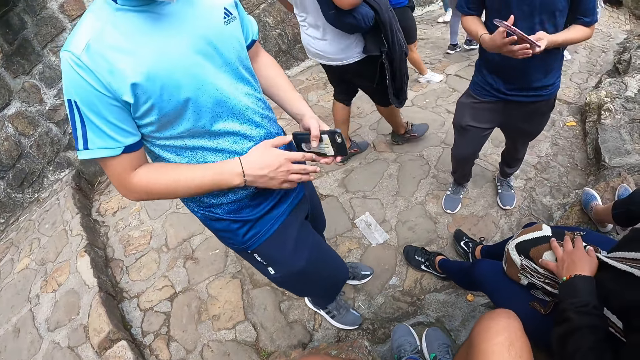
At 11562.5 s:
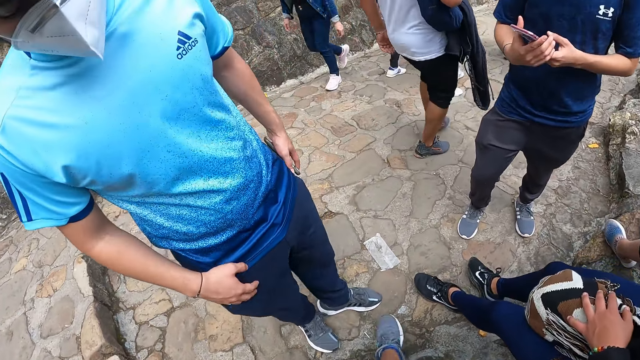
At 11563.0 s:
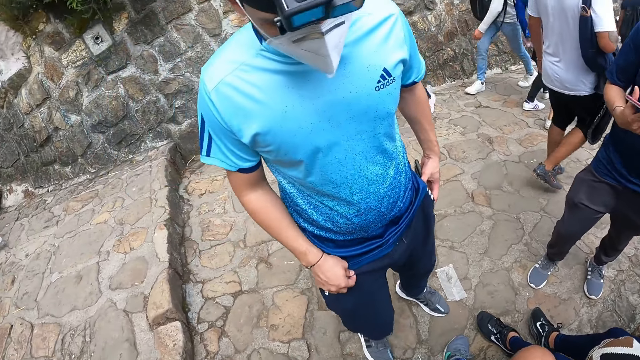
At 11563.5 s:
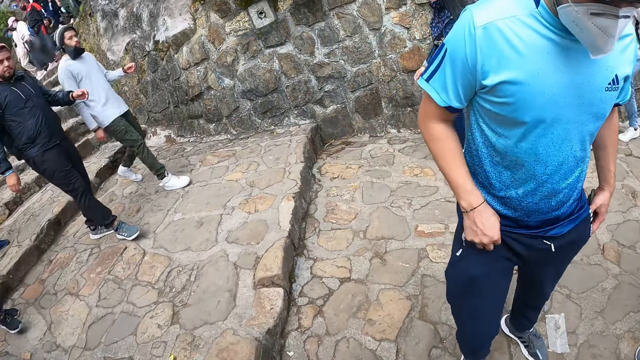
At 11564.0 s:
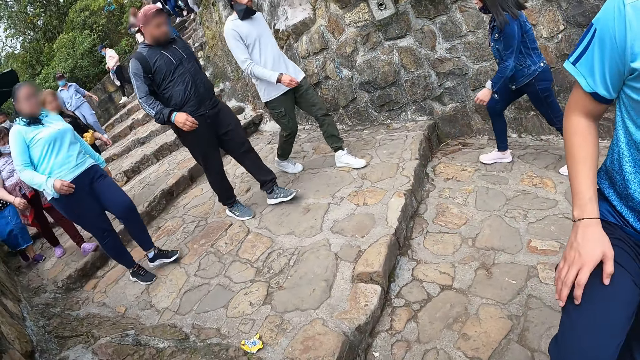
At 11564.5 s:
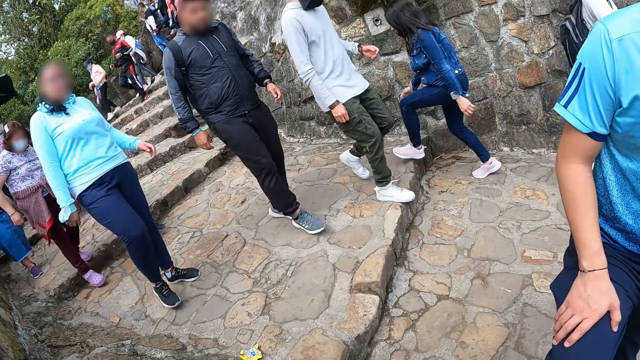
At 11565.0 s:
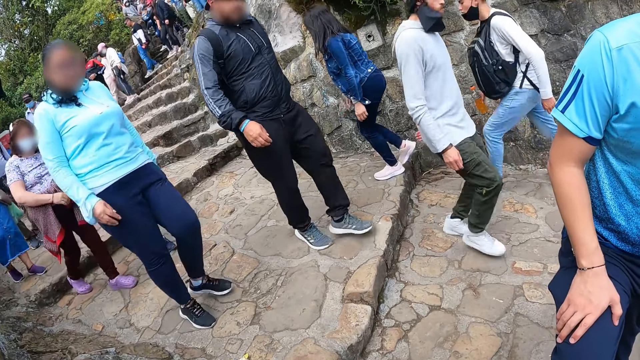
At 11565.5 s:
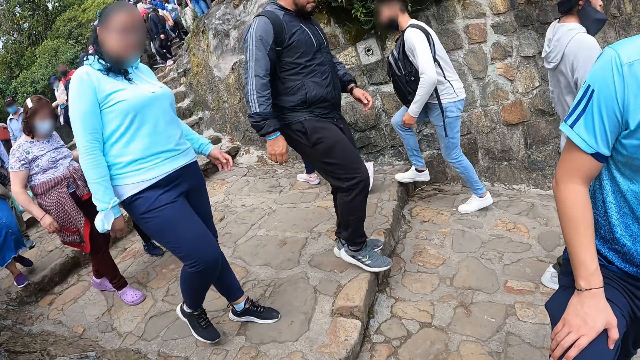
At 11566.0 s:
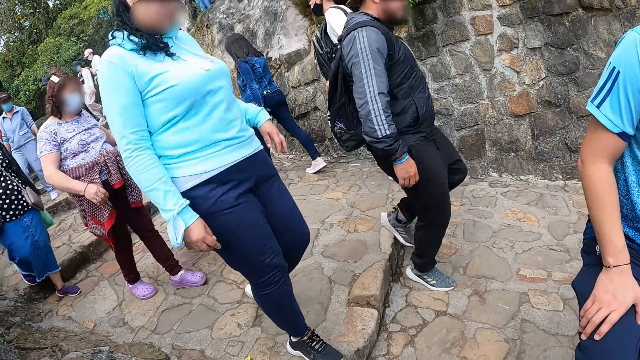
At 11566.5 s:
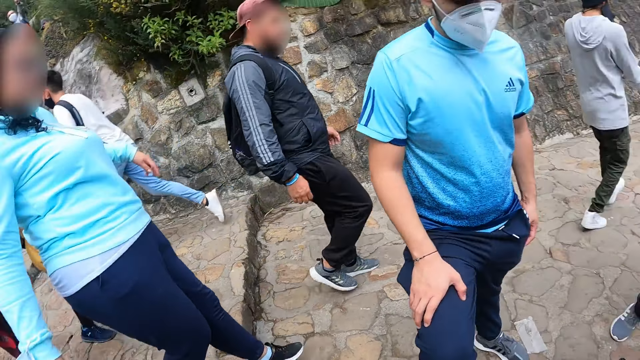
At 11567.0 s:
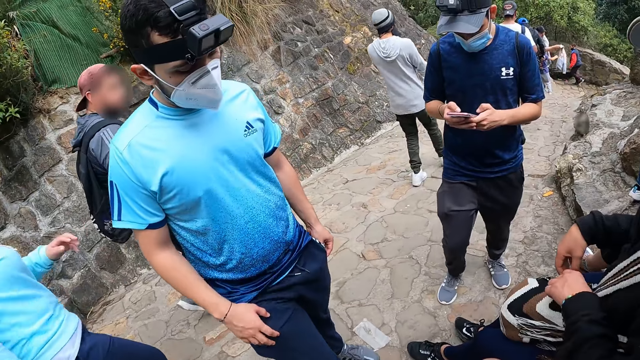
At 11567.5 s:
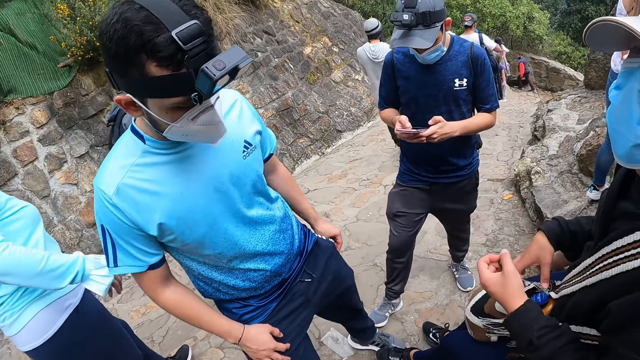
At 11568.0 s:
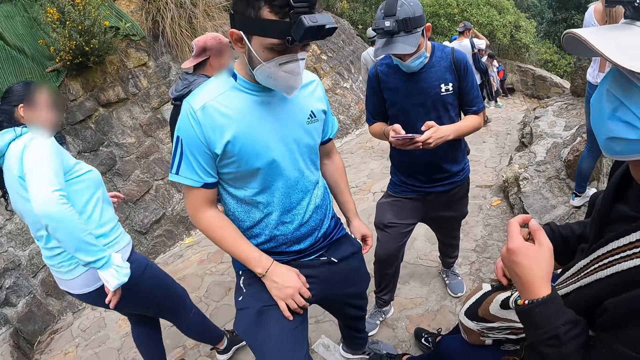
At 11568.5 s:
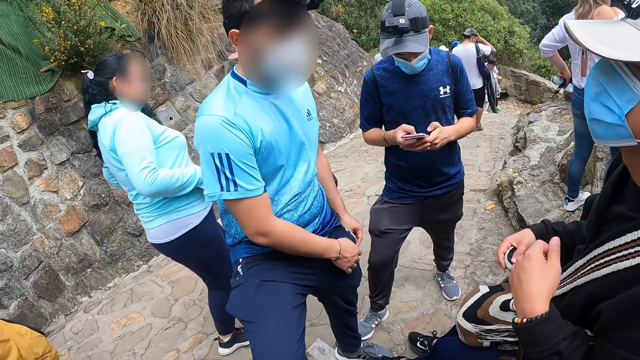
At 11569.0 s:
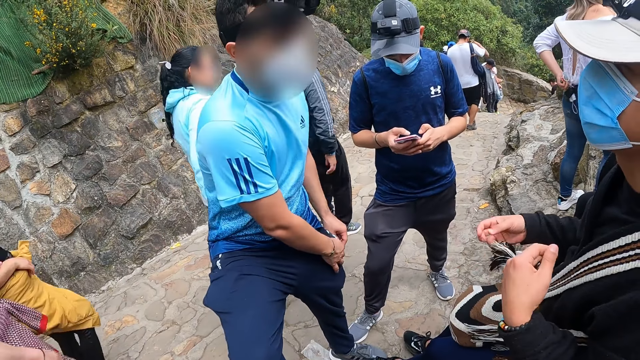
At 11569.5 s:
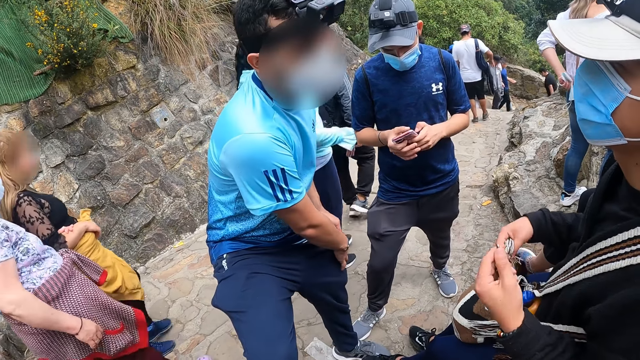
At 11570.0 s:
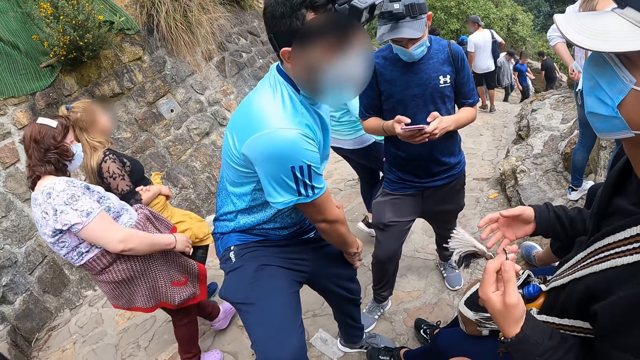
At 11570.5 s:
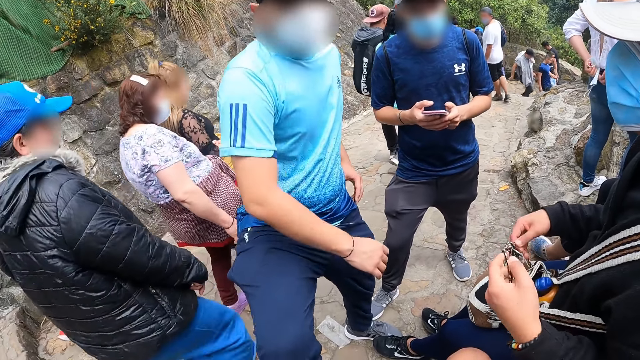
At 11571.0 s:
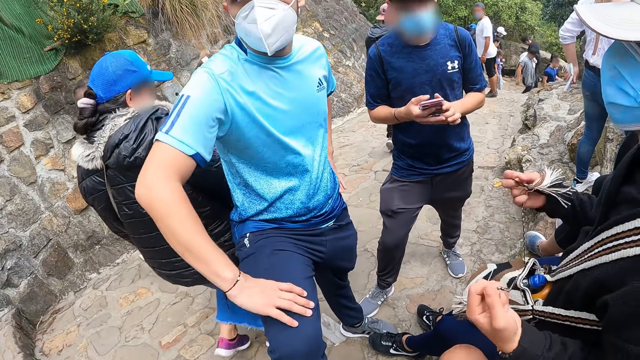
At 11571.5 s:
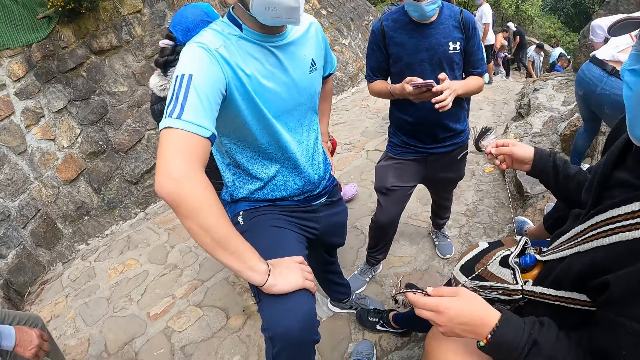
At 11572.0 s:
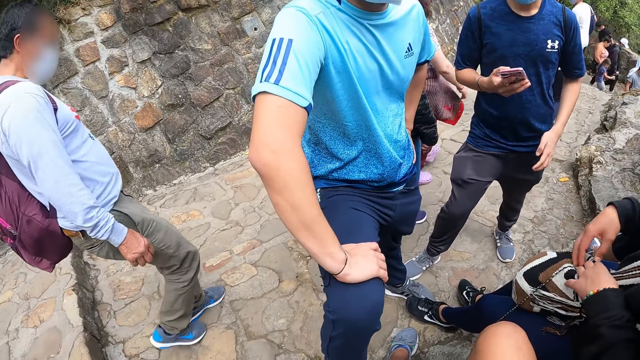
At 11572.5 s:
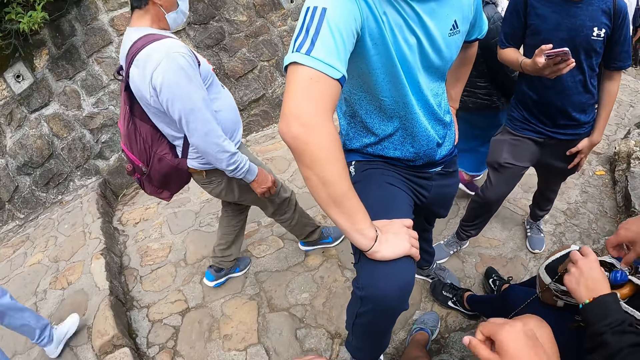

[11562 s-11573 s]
The man passes the phone from his right hand to his left hand. Another man brings out a phone from a pocket with his left hand. The first man places the phone in his pocket with his left hand. The first man pulls the trouser. The other man operates the phone with his hands. A woman touches the bag.

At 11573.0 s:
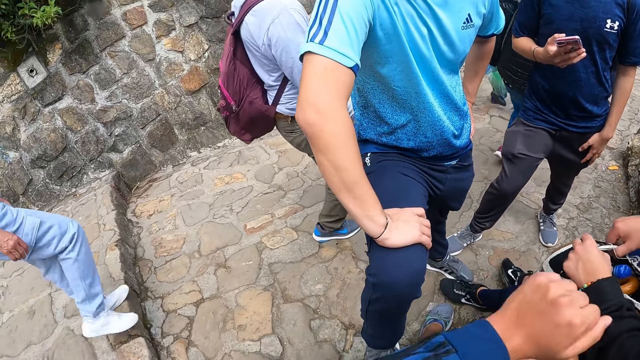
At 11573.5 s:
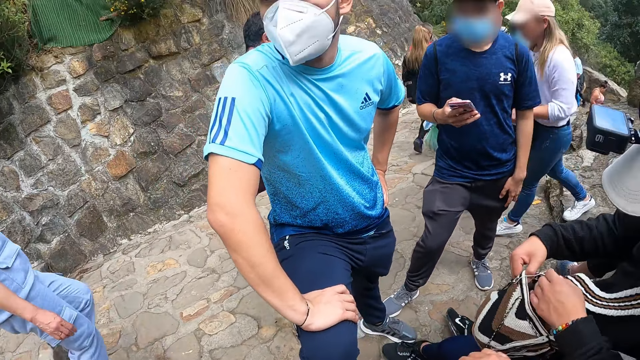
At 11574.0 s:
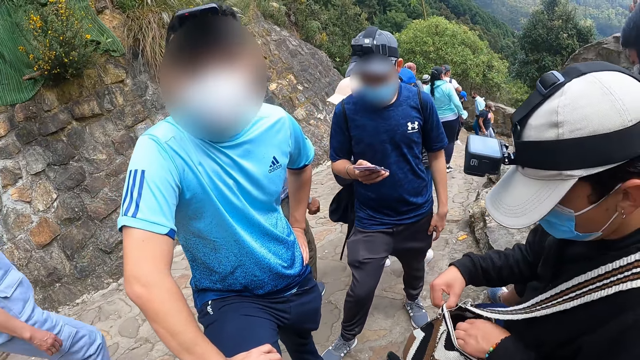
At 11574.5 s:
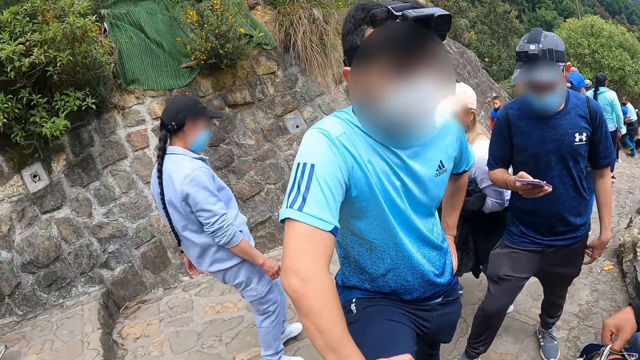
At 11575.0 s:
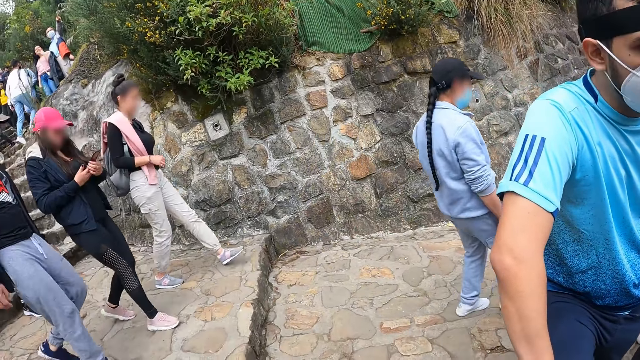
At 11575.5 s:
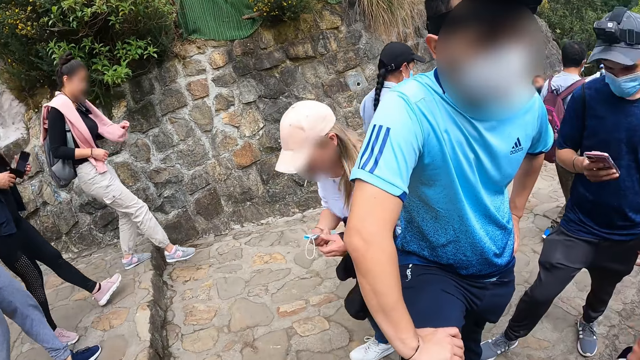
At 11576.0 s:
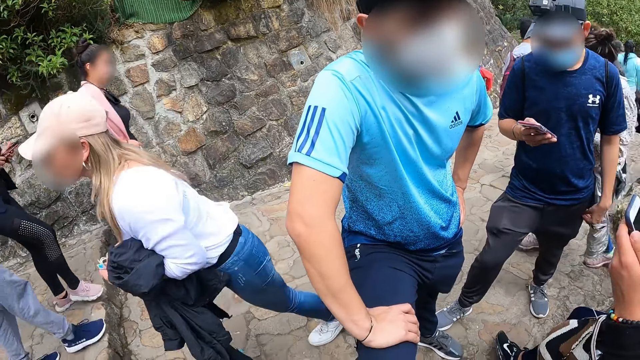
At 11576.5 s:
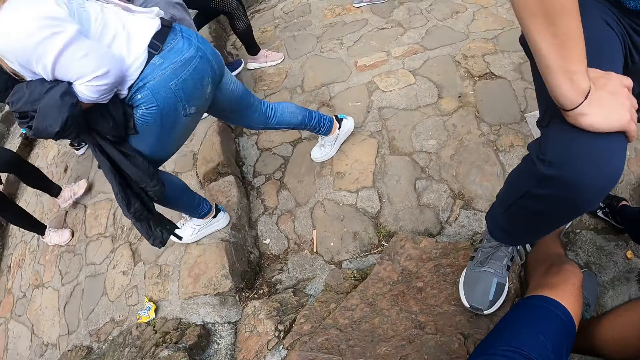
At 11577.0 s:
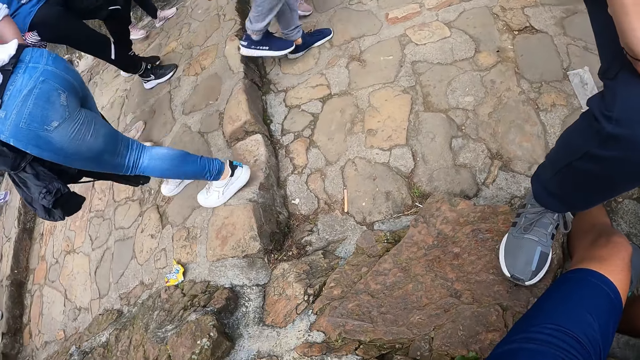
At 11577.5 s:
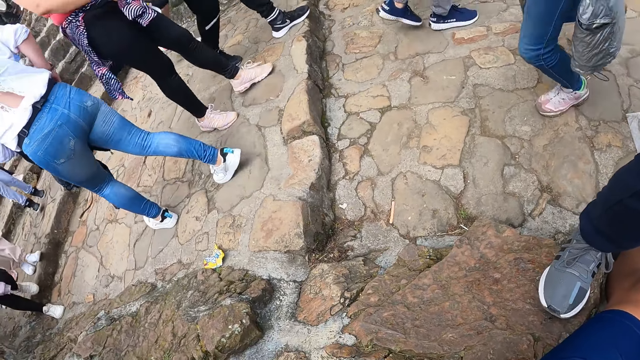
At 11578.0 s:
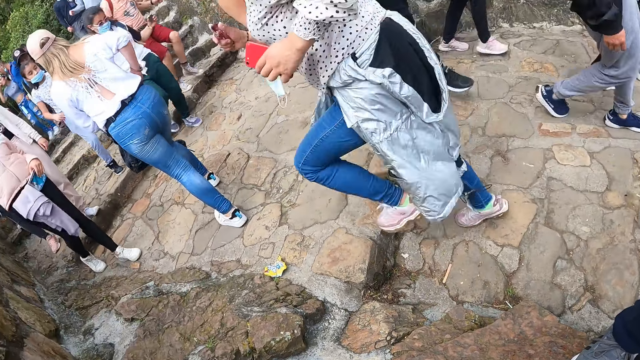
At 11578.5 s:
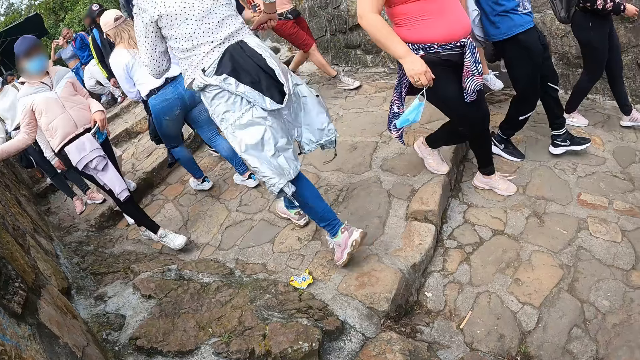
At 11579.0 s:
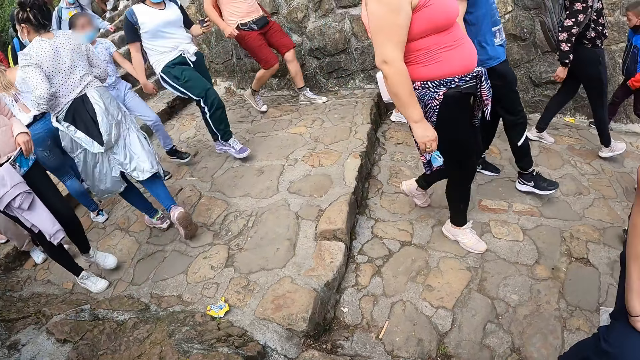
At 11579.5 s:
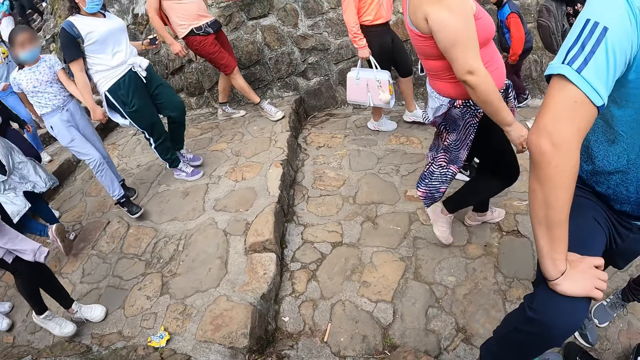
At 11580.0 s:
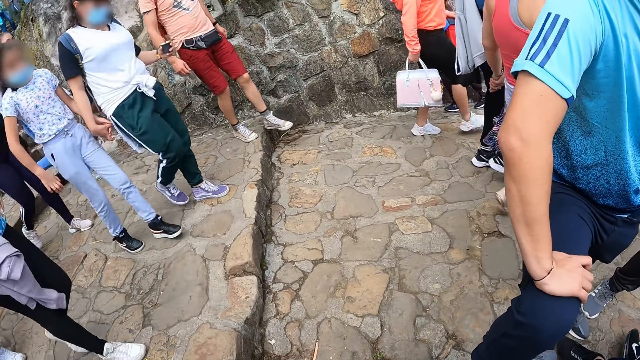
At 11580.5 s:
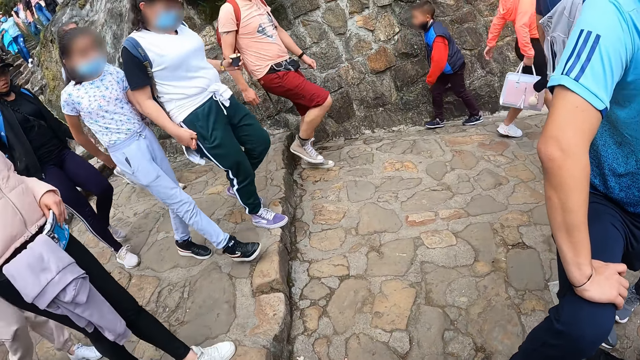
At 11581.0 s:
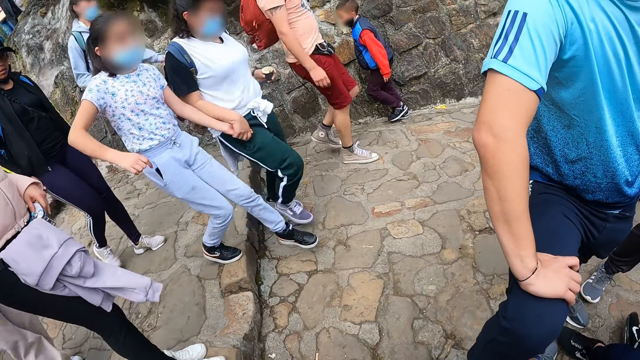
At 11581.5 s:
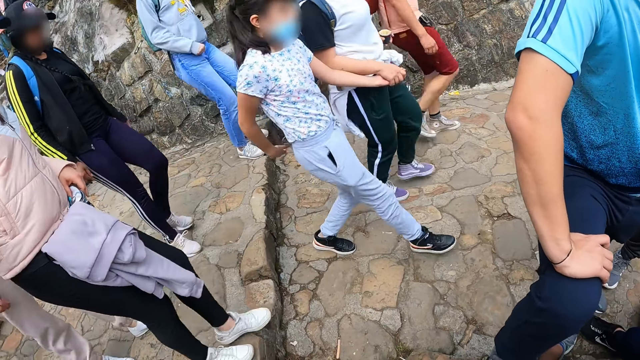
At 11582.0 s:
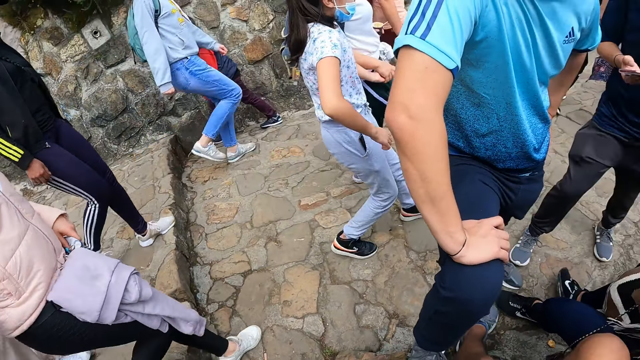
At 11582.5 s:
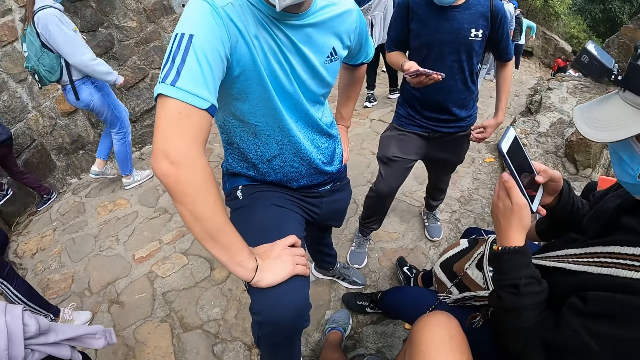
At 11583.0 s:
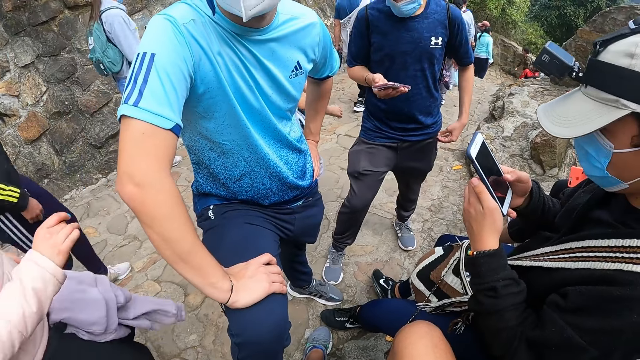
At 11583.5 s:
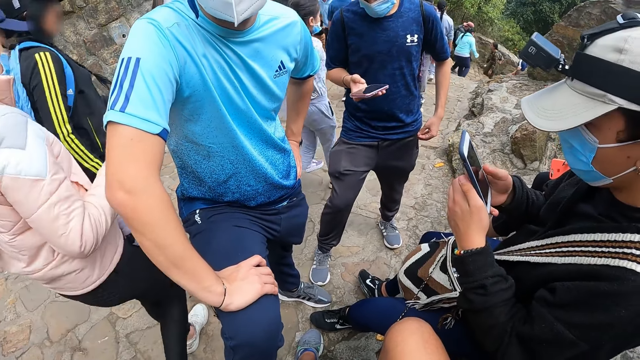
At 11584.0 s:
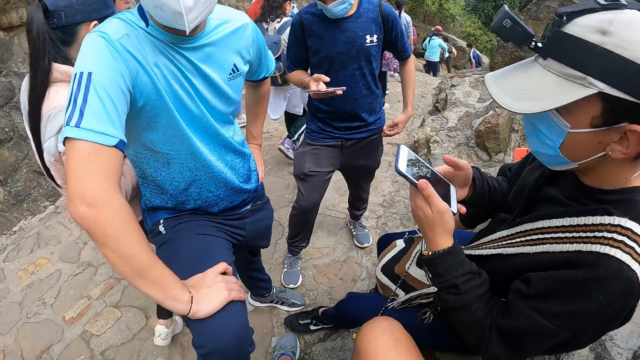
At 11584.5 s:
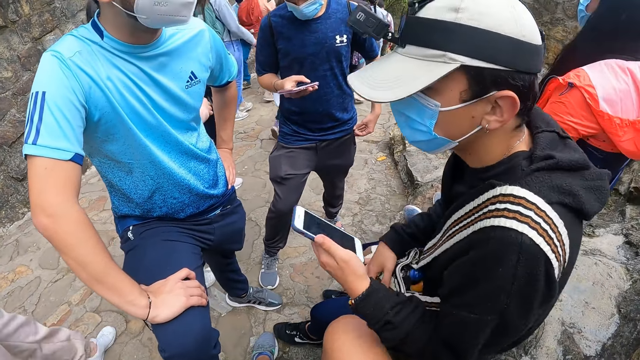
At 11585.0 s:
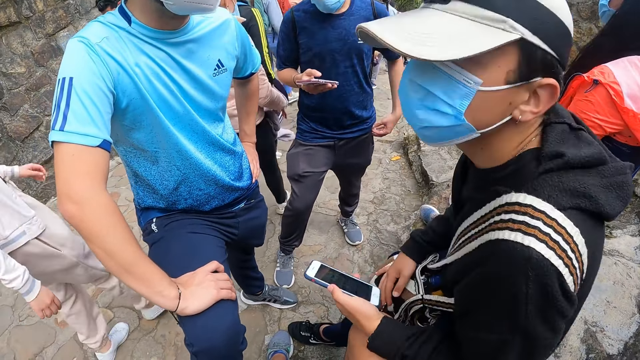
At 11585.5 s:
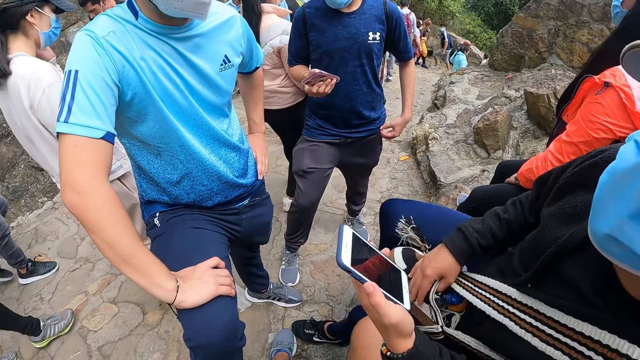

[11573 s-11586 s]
The camera wearer looks around. A man brings out the phone from the bag with his right hand. The man operates the phone with his hands.
